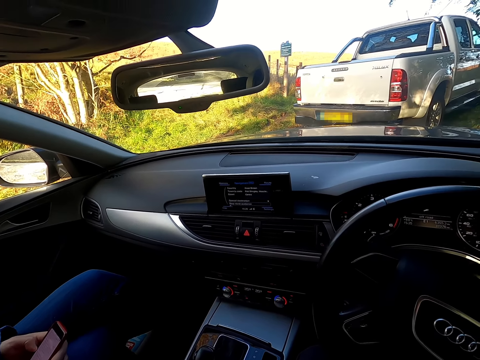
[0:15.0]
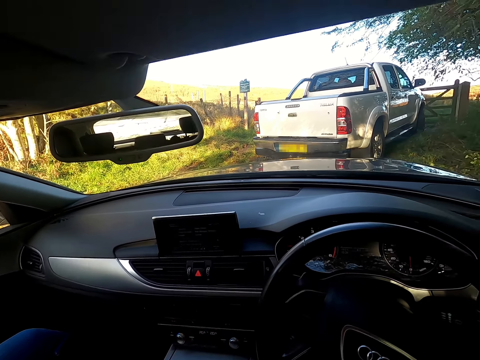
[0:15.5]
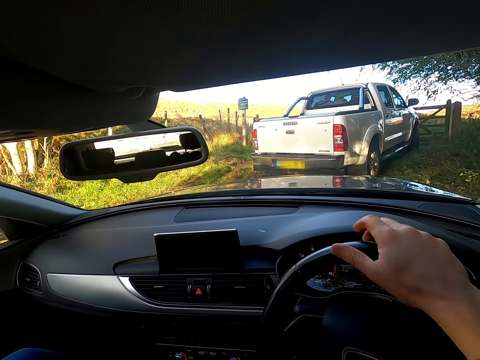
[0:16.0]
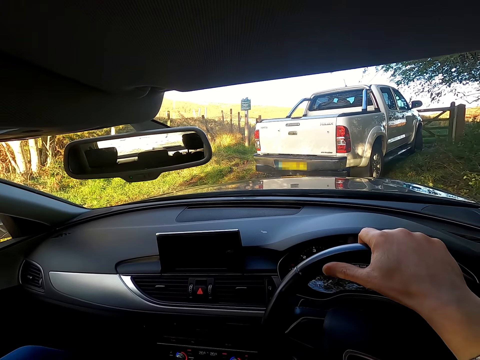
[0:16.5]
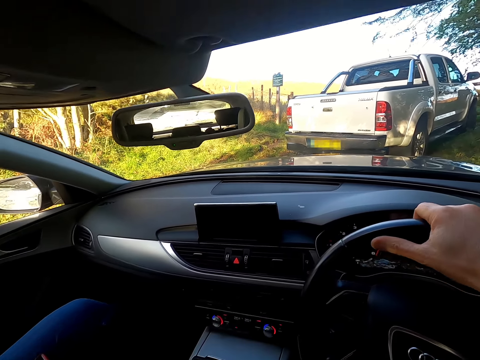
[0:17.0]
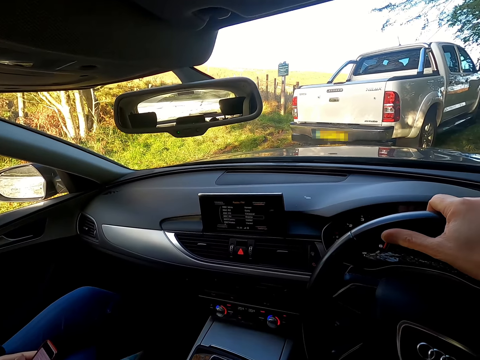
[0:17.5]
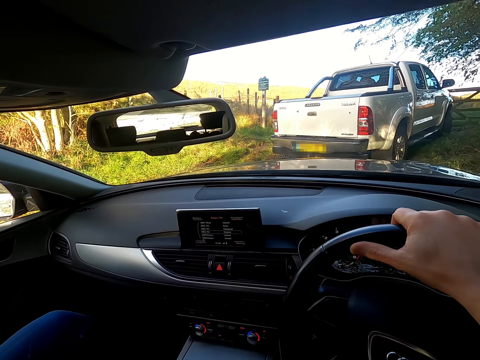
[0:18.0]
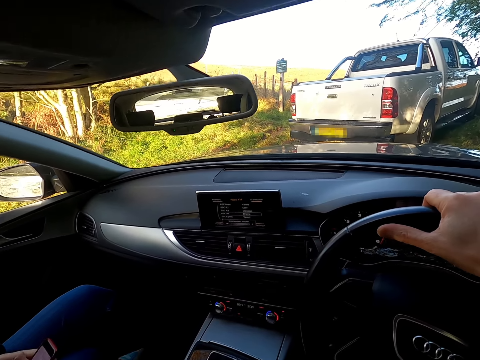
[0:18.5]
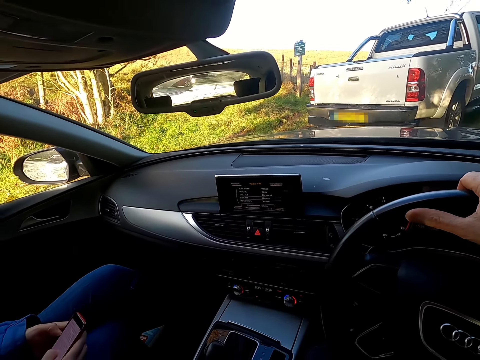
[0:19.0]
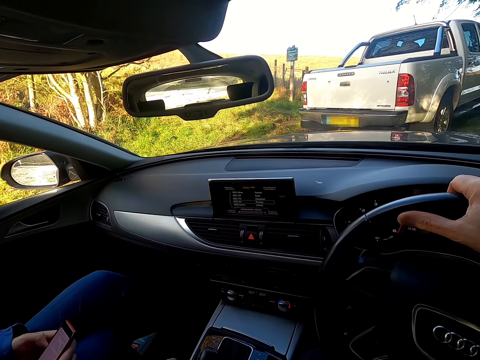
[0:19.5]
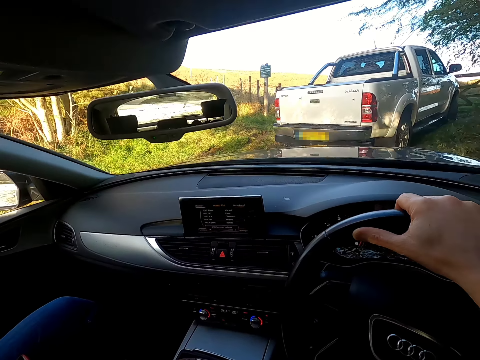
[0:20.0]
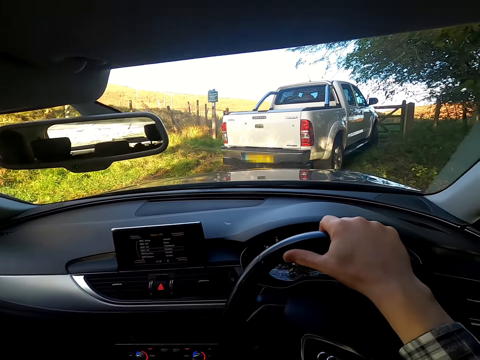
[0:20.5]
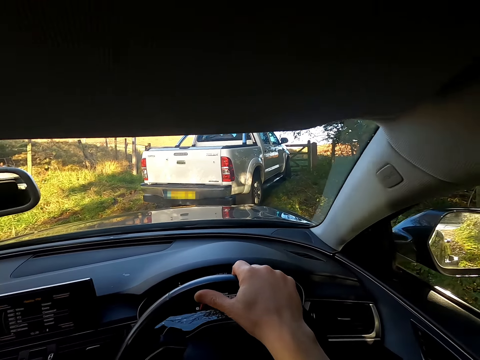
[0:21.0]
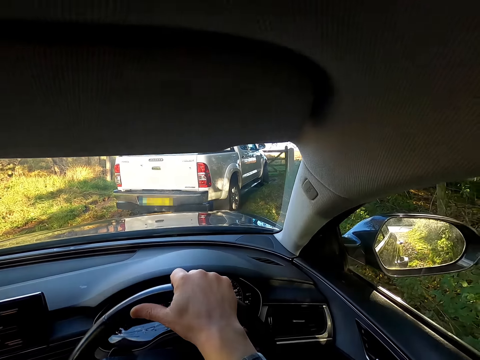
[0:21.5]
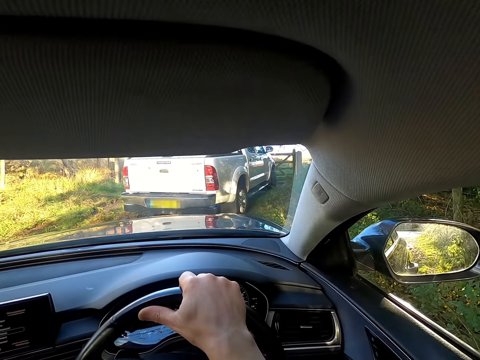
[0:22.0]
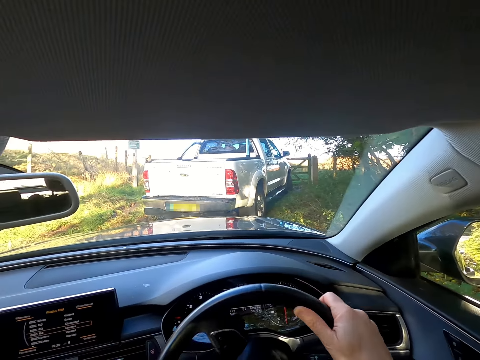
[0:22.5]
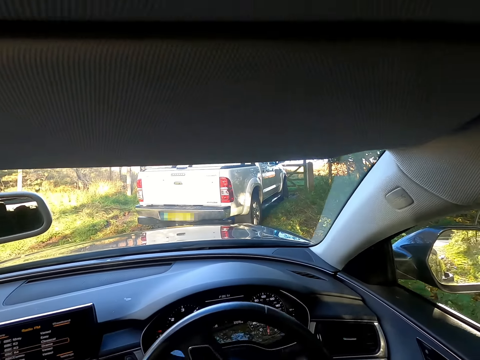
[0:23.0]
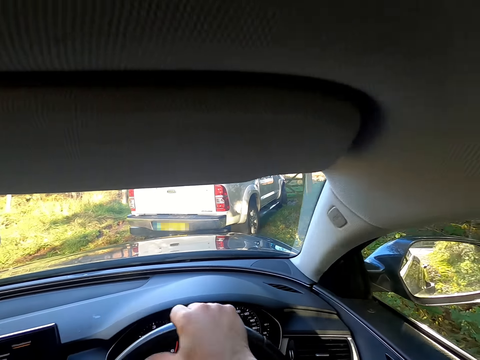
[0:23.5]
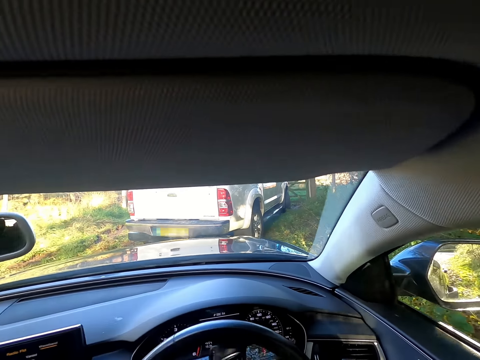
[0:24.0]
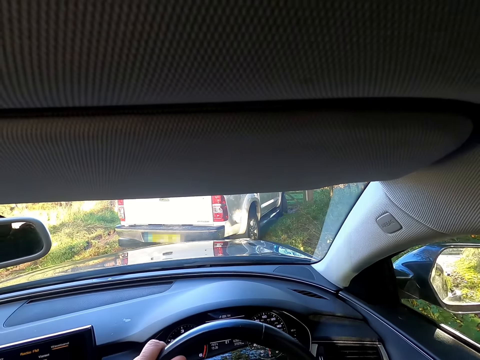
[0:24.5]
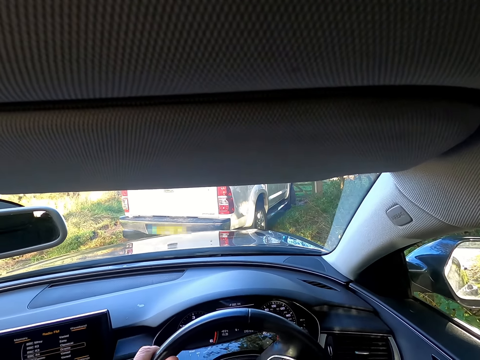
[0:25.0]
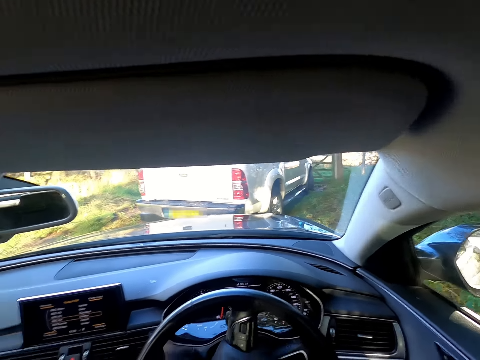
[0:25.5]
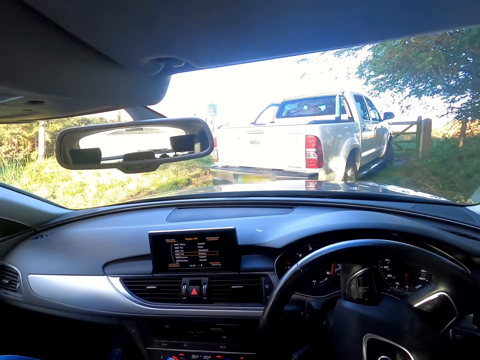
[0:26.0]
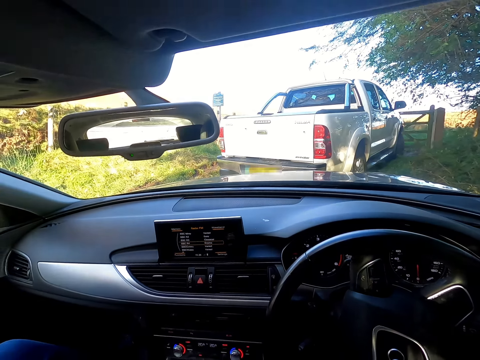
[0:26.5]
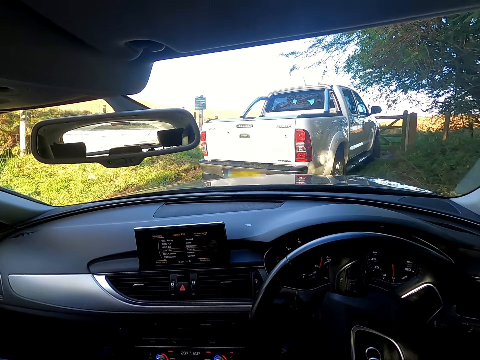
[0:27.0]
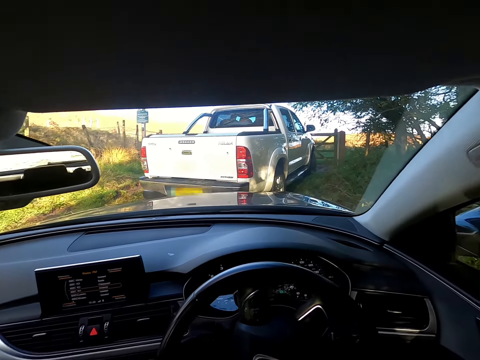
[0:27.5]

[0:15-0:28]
The camera wearer grabs the steering wheel of the car with his right hand. He drives the car with the steering wheel in both hands.

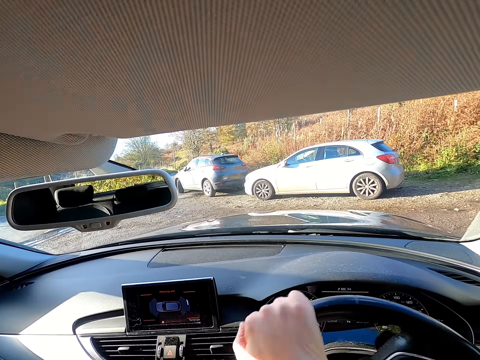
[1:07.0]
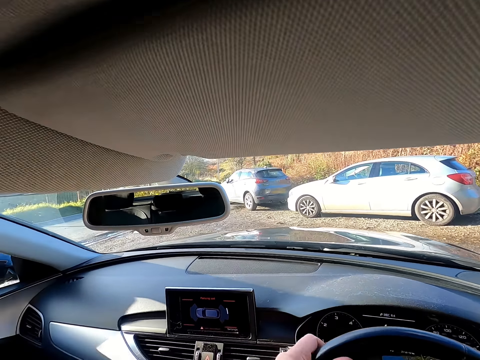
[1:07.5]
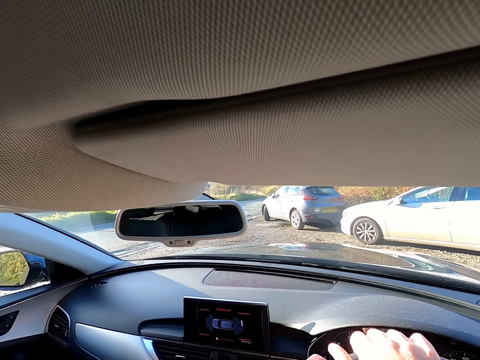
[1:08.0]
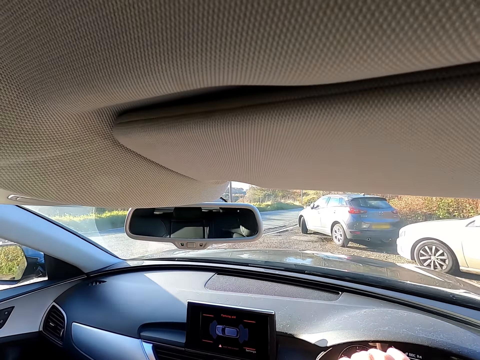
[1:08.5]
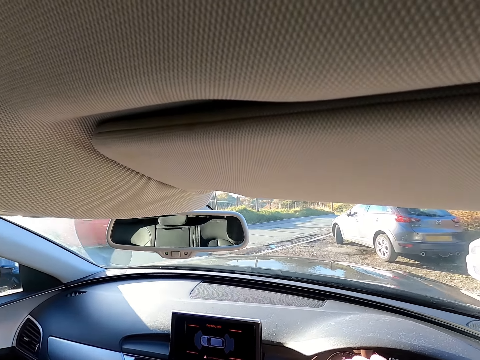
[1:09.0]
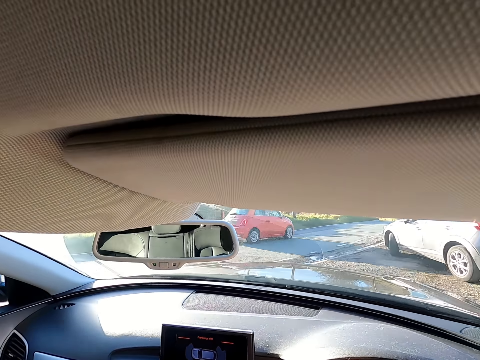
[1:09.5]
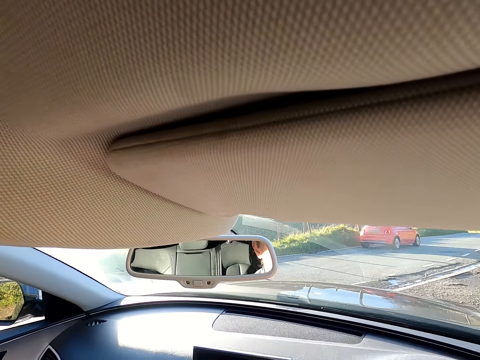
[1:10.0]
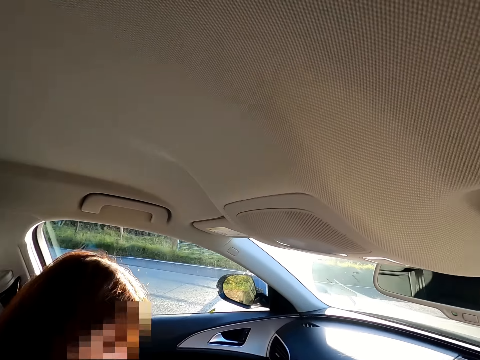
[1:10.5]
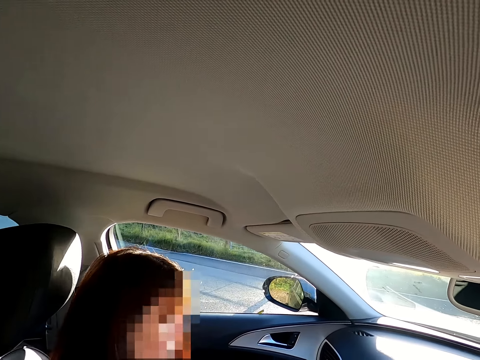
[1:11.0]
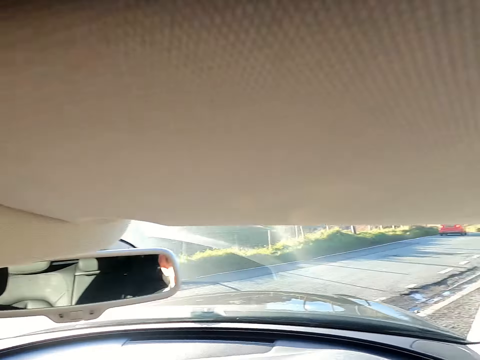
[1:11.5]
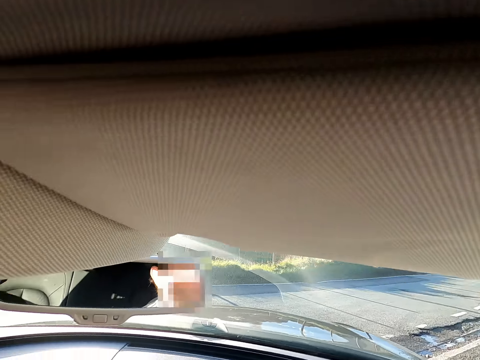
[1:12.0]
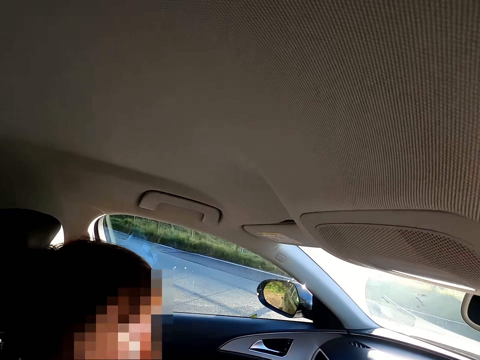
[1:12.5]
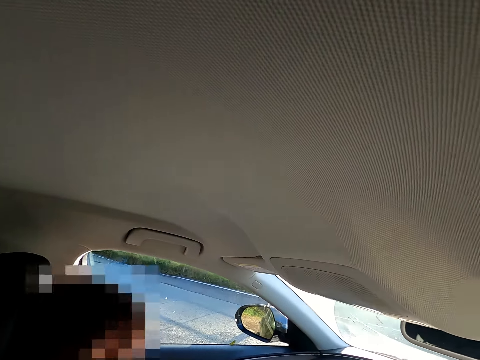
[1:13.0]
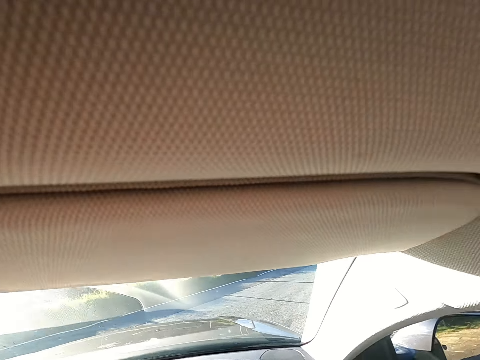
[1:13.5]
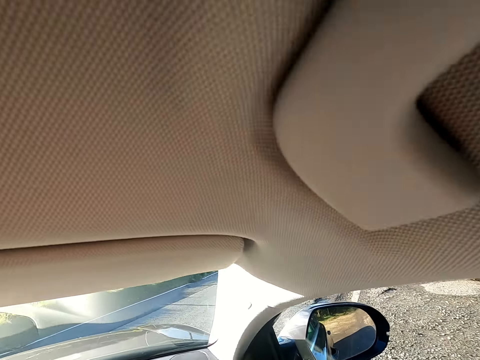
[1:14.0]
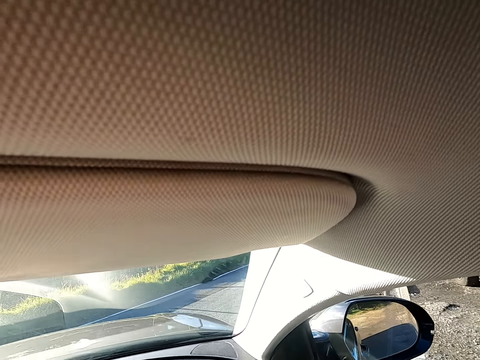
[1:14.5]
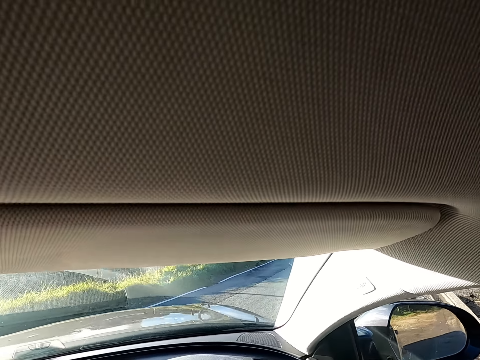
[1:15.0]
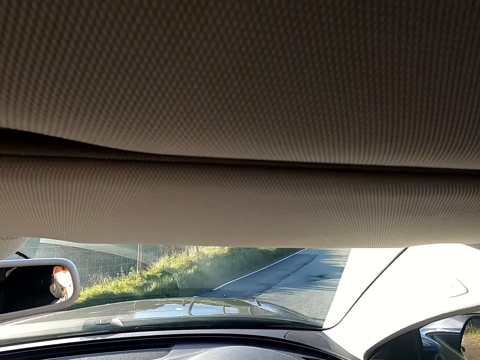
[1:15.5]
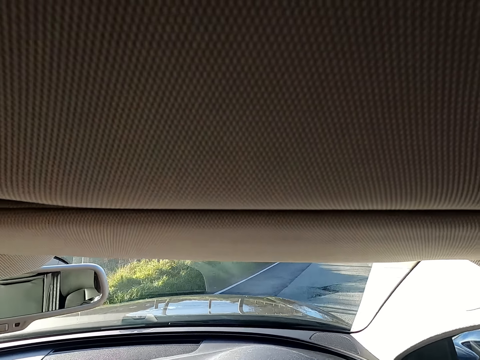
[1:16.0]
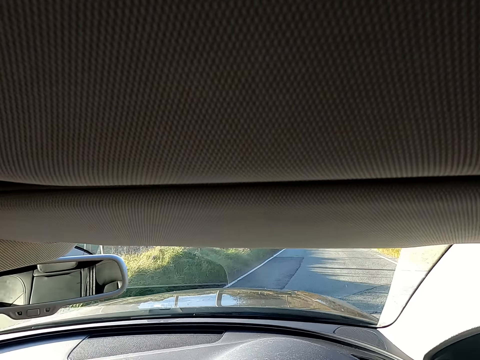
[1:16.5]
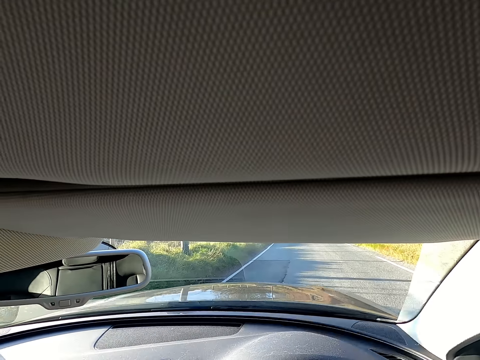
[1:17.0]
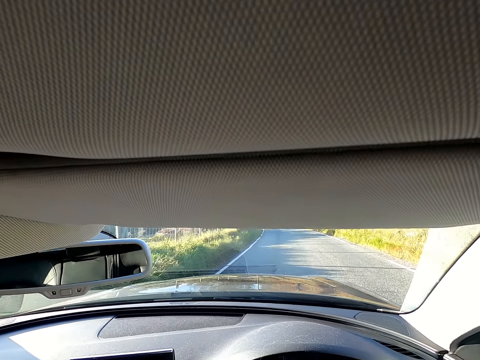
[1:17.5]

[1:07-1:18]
A red car drives past the camera wearer's car. The camera wearer drives the car on a road with the steering wheel in both hands.
